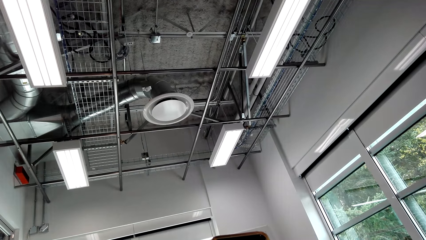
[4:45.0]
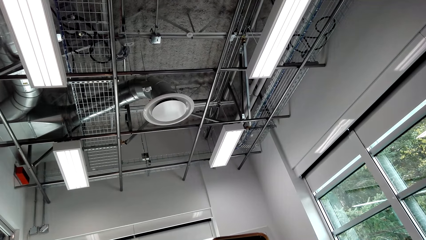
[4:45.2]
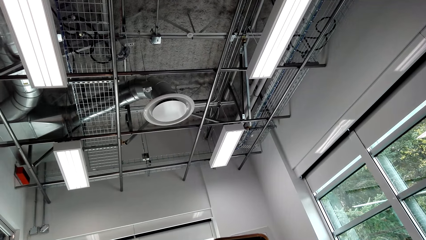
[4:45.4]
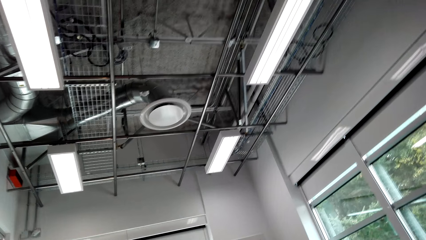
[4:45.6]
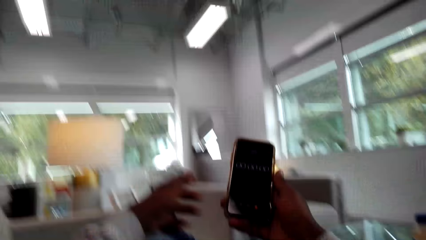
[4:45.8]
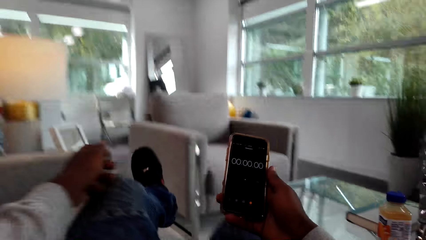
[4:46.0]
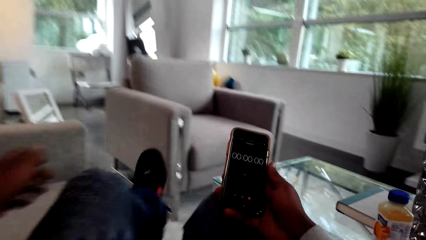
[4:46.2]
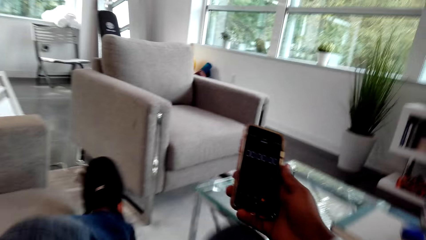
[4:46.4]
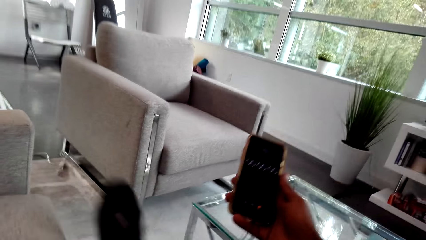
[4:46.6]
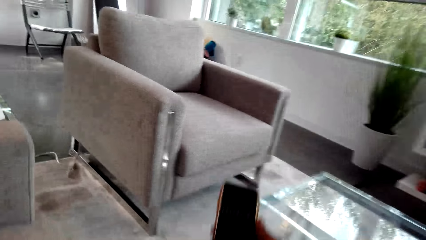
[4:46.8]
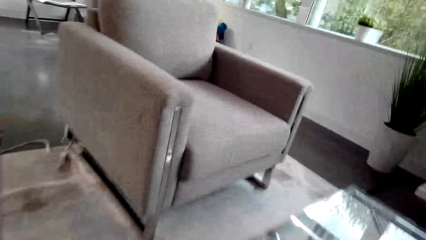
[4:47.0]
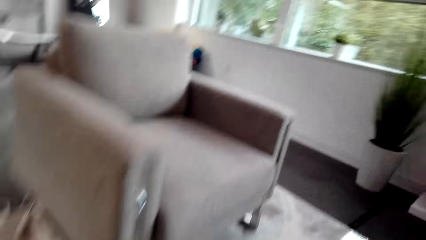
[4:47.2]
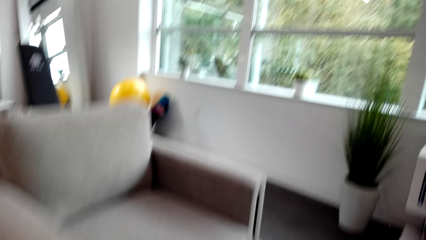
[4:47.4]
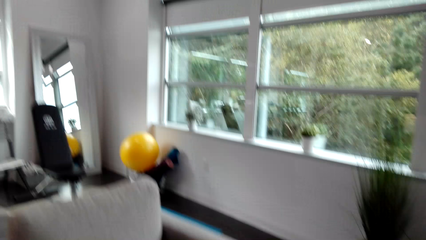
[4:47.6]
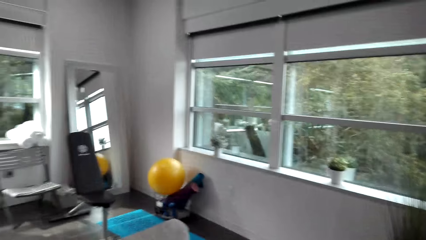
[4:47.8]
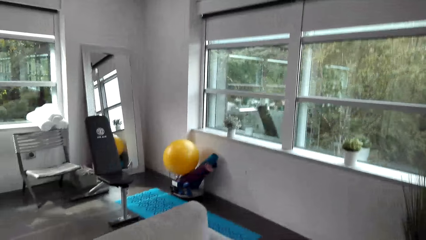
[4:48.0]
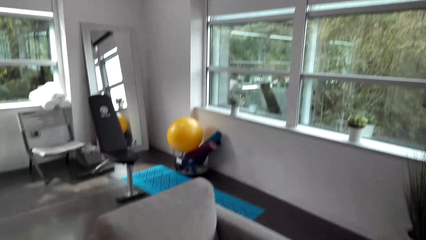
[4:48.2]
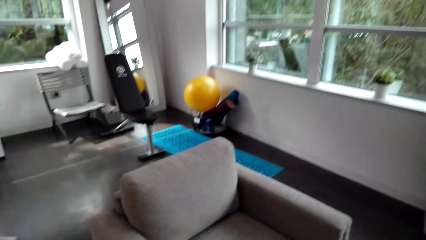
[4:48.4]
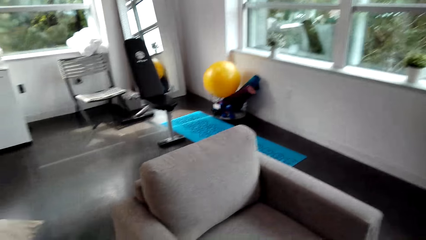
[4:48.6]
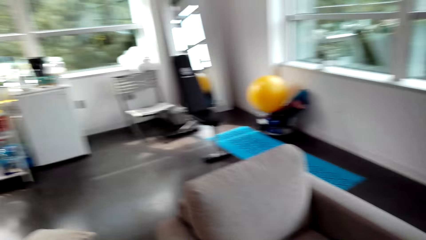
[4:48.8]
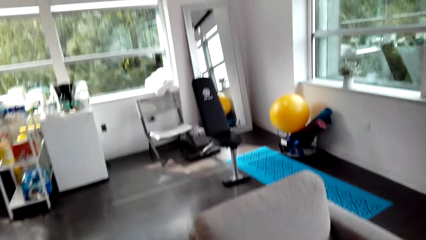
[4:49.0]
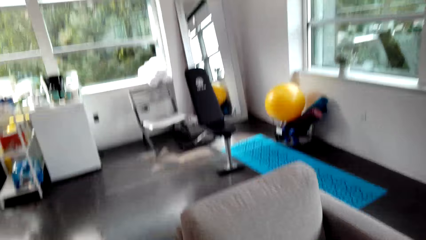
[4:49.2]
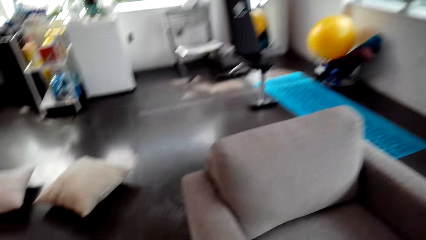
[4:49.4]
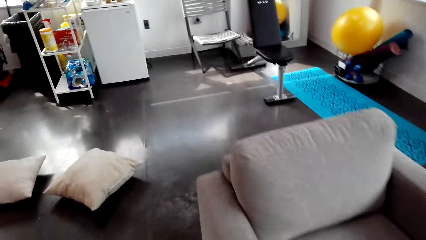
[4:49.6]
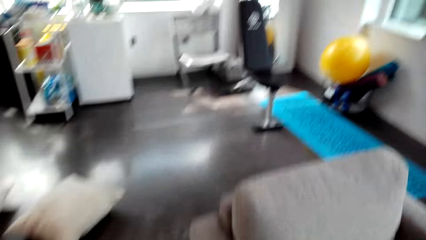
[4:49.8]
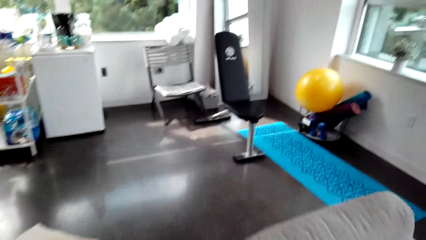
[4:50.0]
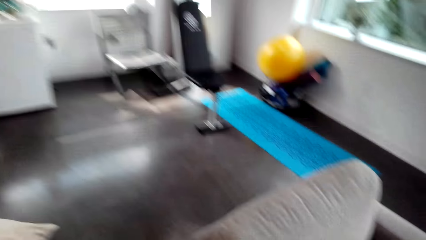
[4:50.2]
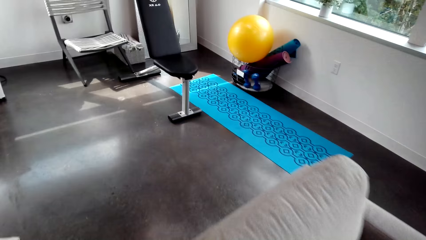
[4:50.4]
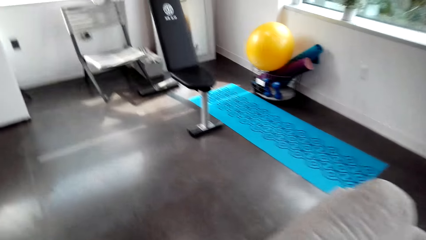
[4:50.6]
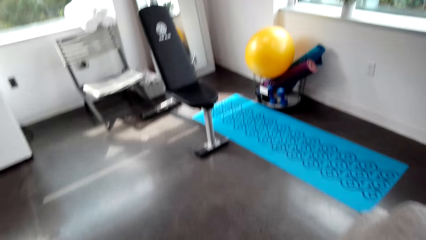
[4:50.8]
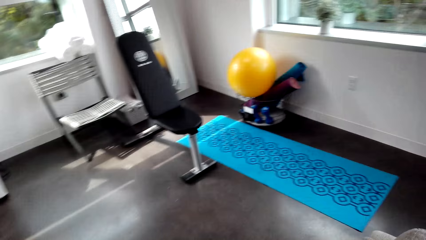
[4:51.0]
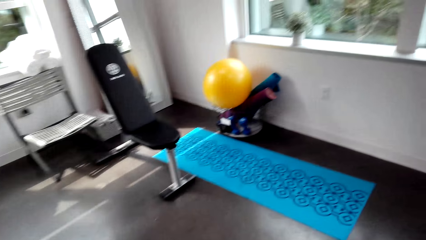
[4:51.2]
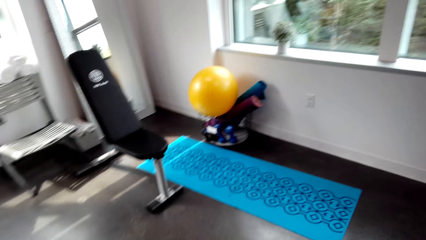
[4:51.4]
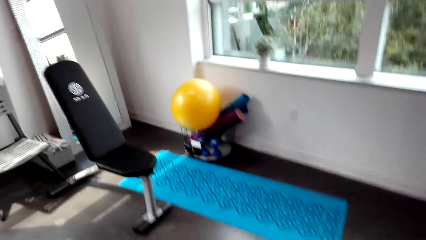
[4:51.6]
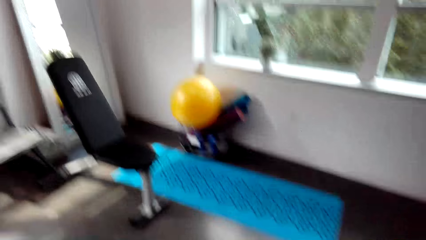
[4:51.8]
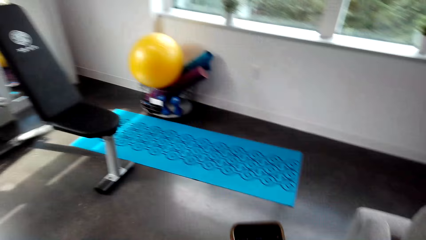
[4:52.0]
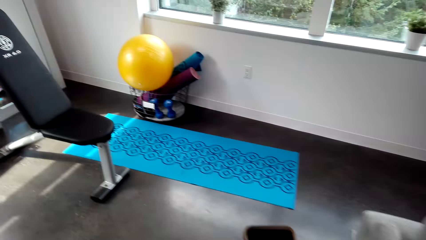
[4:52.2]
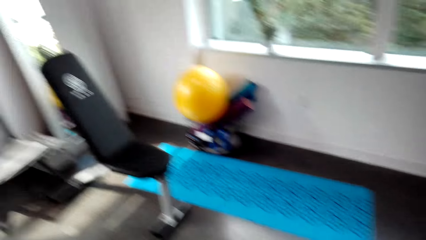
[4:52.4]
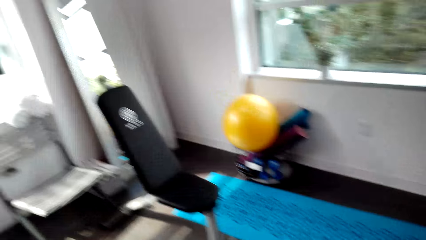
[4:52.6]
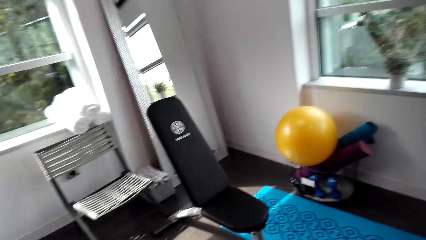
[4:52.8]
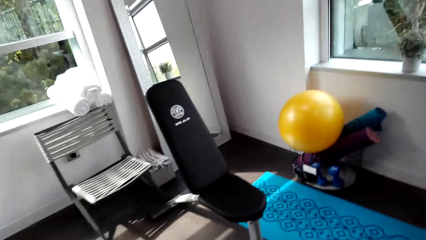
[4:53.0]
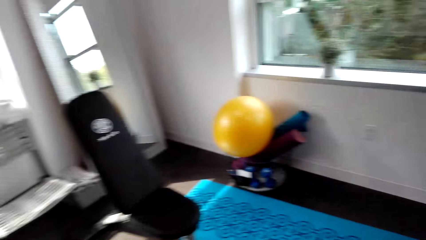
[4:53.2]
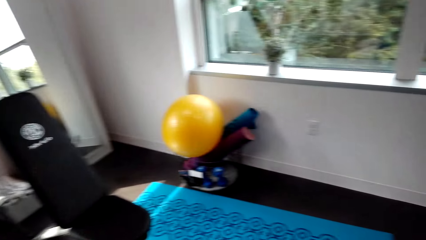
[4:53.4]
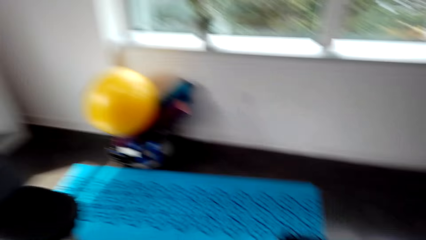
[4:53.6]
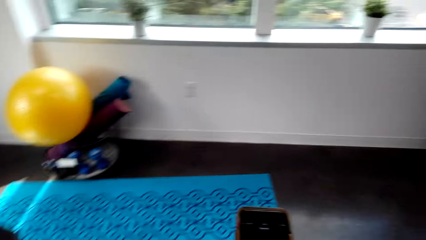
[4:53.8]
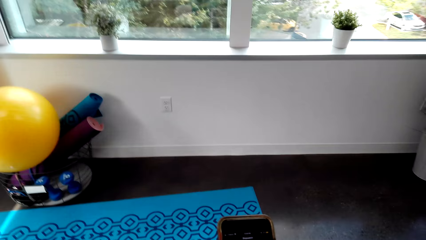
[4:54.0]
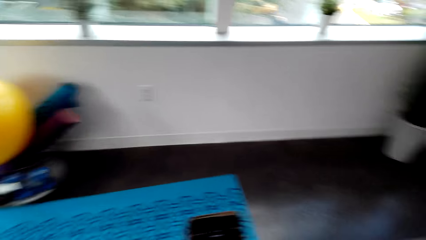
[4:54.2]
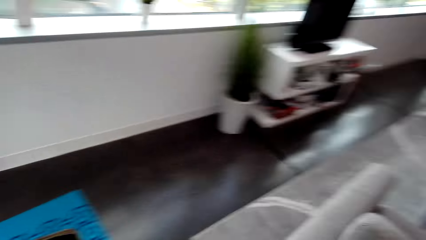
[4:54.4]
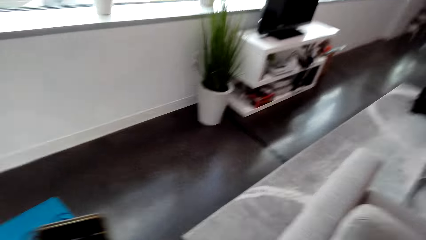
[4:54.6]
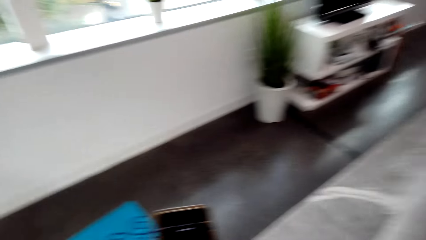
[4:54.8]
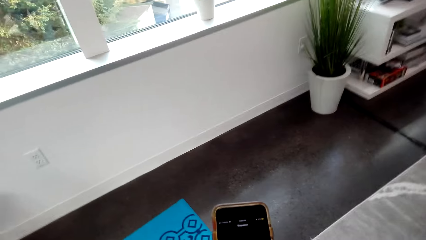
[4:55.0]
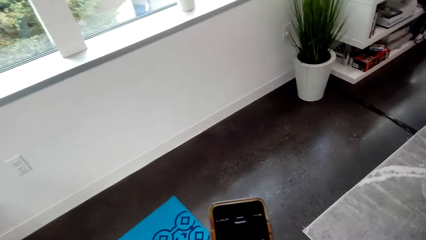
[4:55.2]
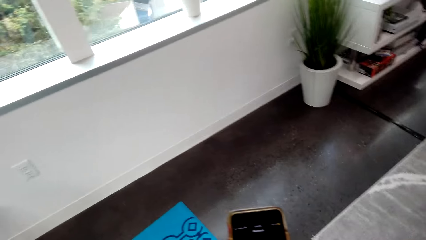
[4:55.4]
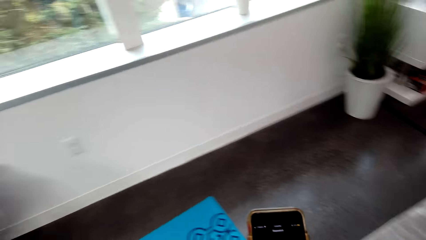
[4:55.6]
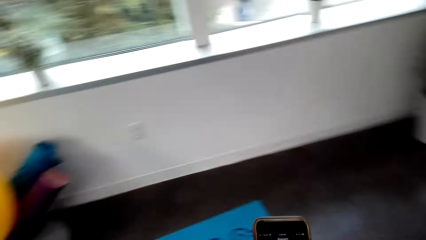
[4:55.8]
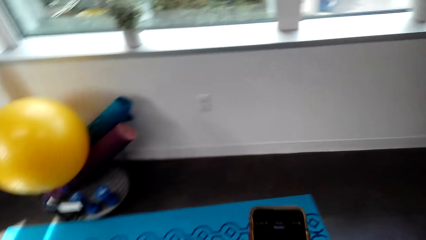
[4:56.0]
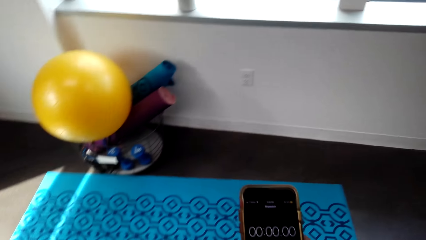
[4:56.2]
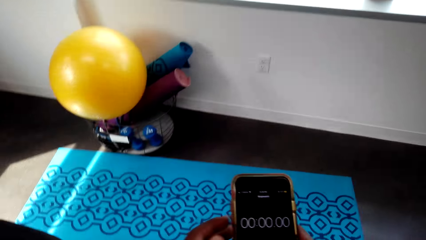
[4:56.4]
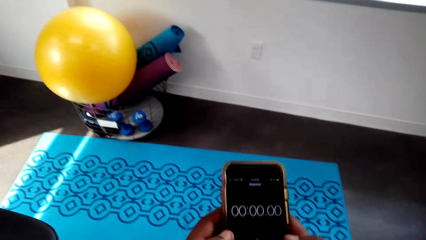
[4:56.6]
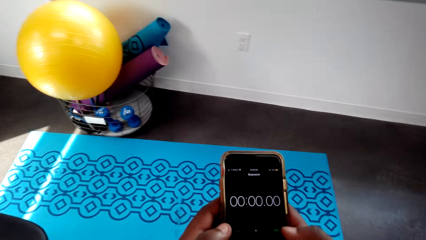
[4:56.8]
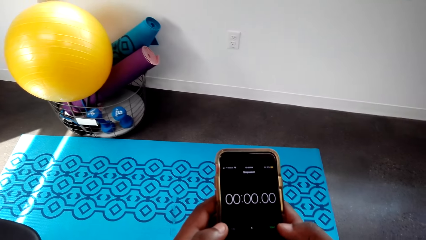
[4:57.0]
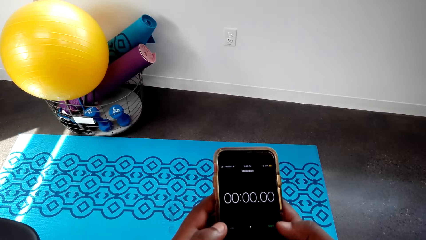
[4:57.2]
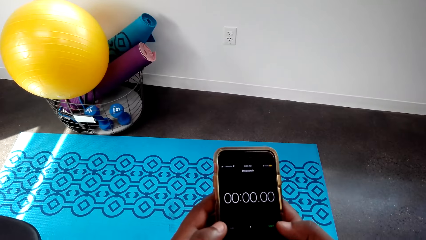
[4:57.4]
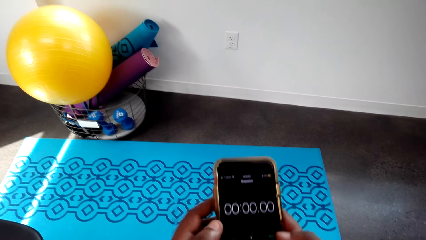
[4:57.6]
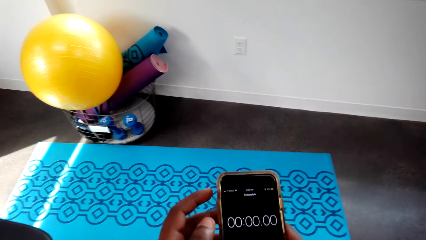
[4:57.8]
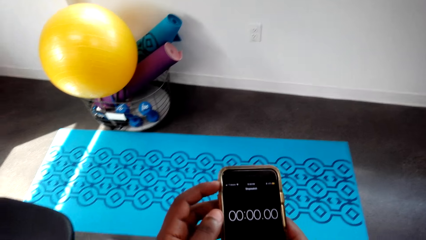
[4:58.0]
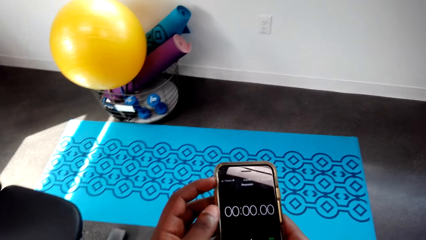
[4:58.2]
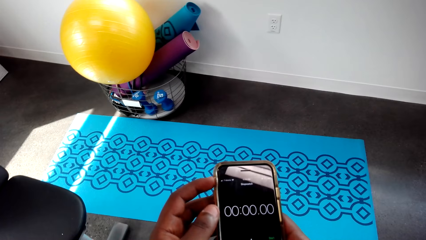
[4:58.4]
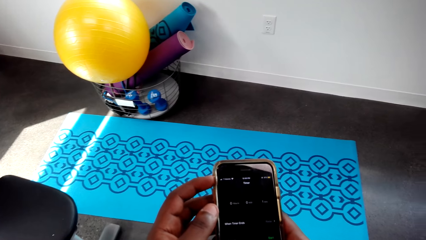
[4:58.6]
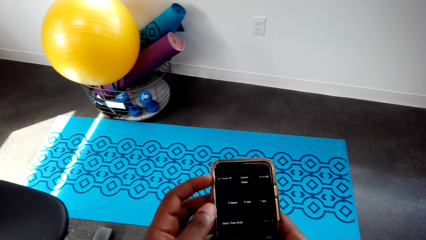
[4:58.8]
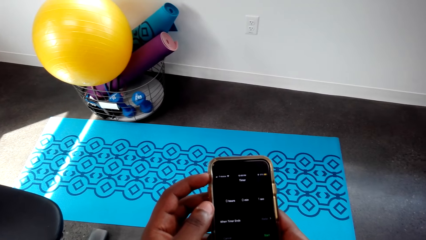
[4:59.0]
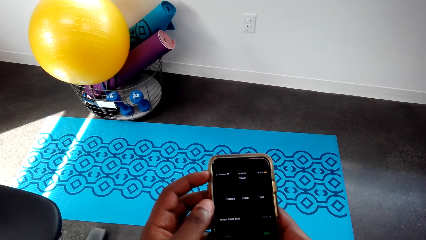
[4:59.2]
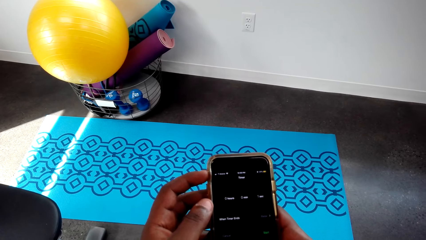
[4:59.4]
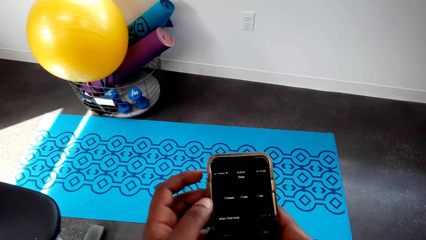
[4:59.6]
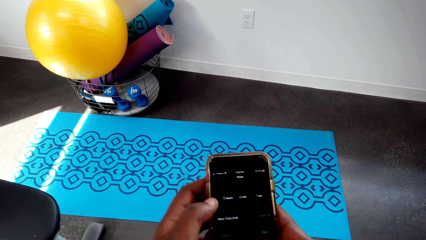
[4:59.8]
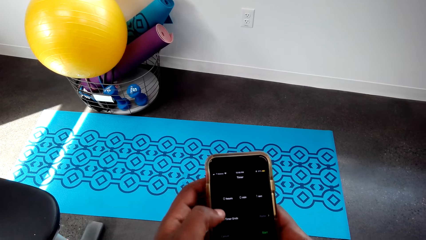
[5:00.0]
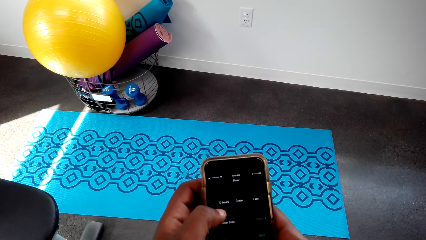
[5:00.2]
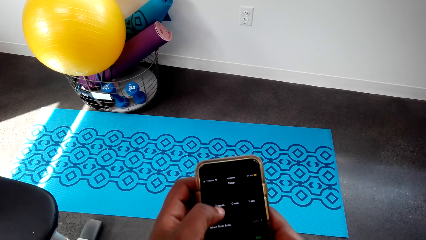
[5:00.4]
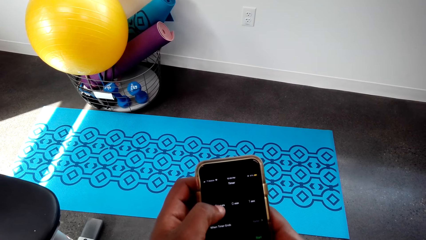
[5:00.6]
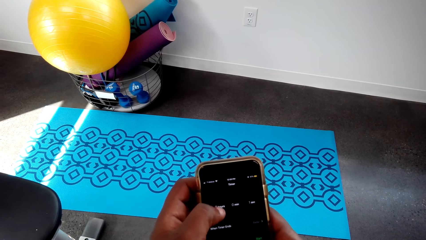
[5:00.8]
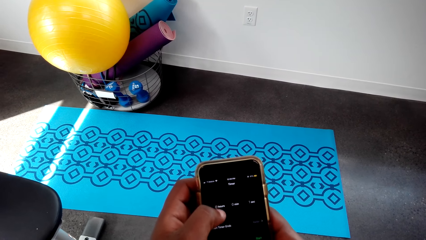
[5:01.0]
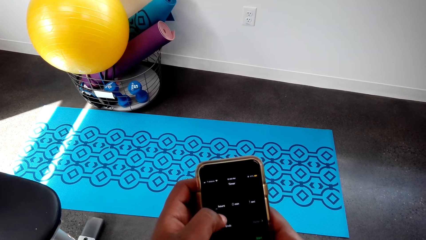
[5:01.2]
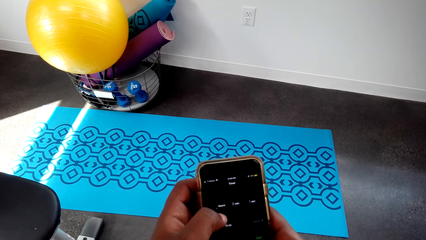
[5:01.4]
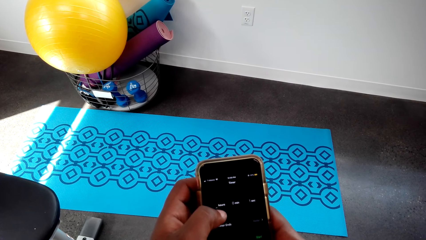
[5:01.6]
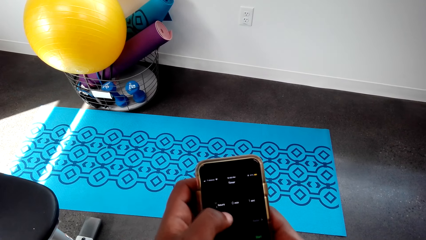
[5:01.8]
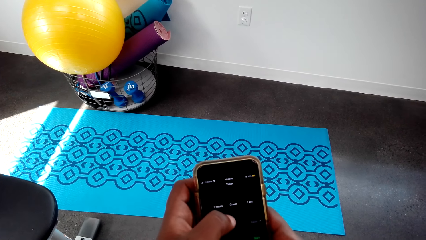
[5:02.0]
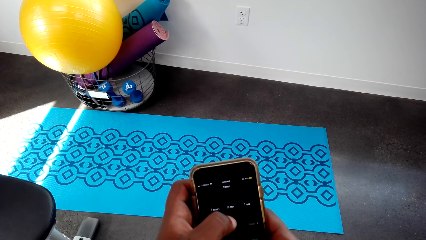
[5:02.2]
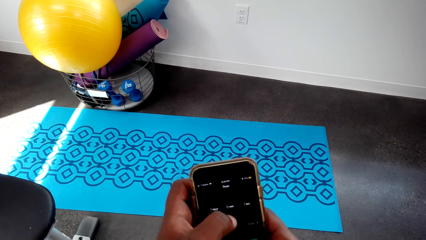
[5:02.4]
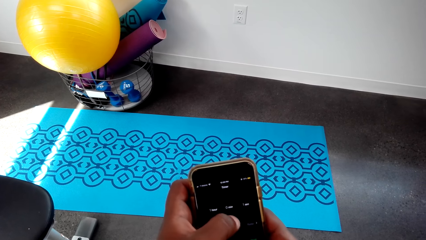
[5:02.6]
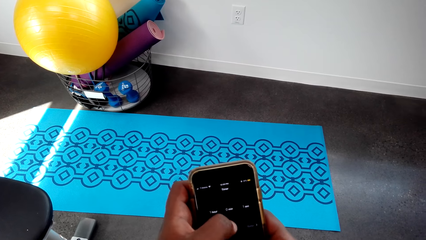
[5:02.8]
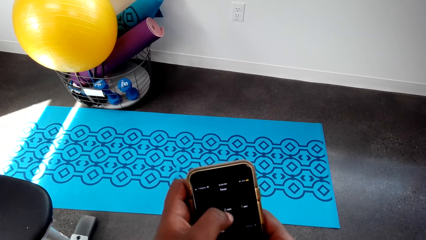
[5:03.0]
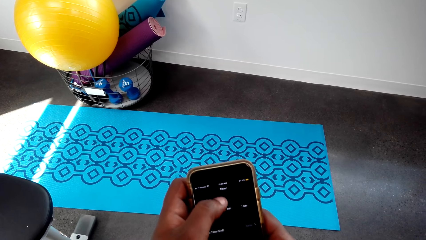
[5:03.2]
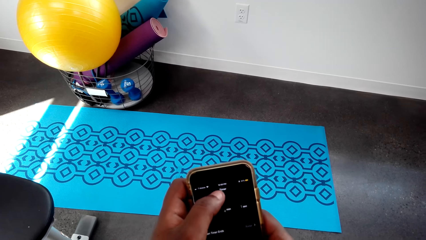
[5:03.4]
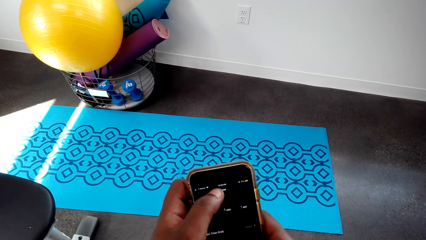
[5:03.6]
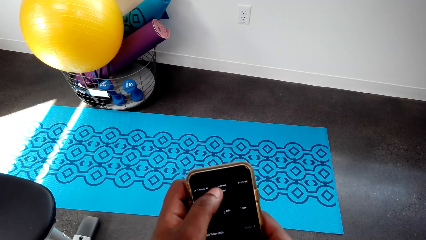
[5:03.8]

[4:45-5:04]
The camera wearer stands up from a sofa. They walk around in a house. They operate a phone.
